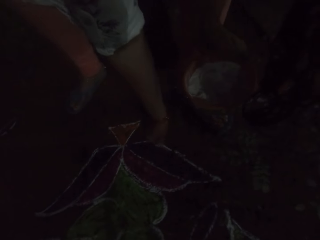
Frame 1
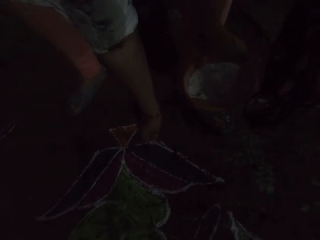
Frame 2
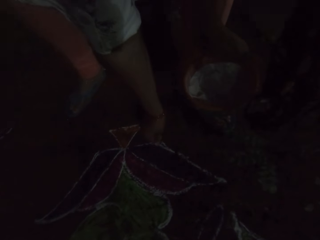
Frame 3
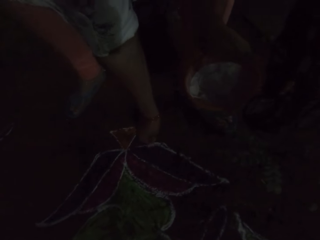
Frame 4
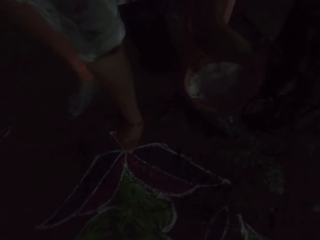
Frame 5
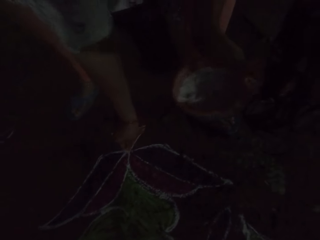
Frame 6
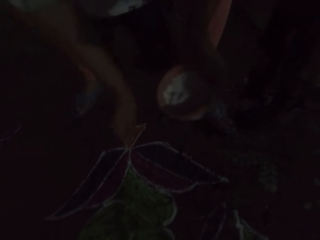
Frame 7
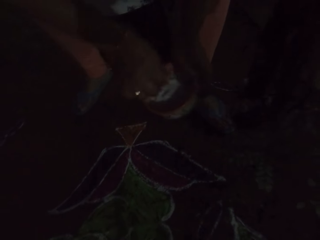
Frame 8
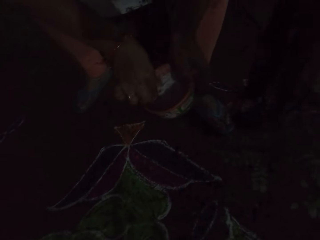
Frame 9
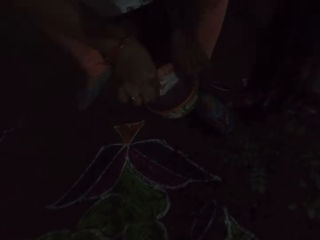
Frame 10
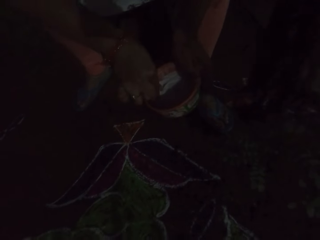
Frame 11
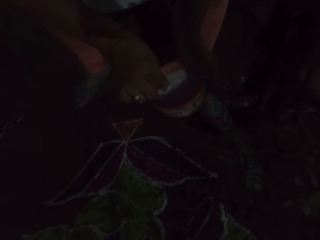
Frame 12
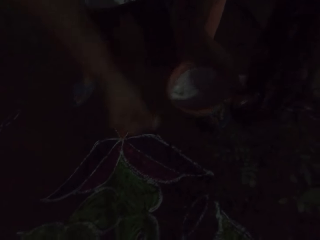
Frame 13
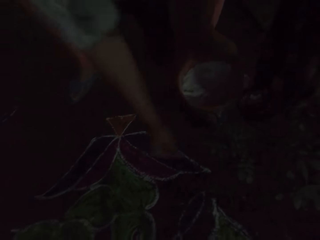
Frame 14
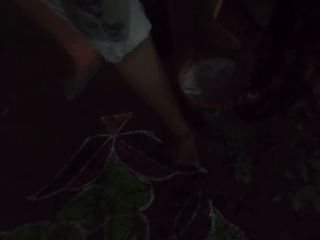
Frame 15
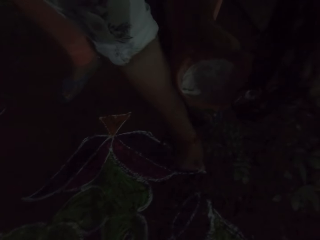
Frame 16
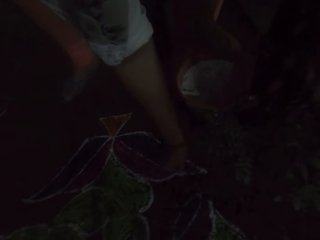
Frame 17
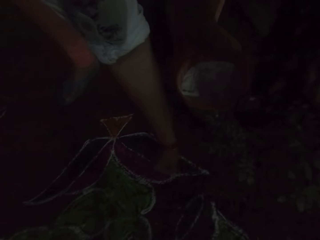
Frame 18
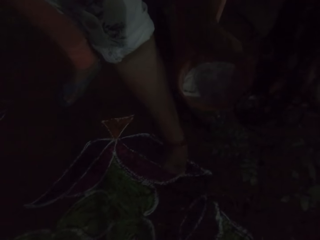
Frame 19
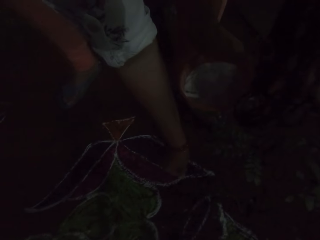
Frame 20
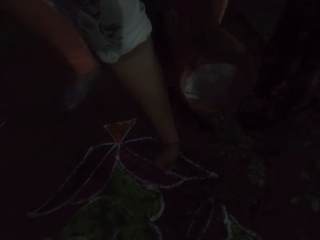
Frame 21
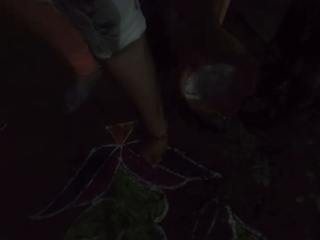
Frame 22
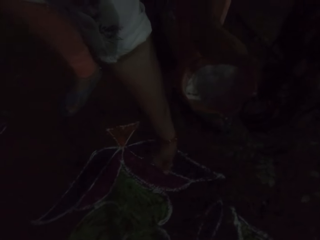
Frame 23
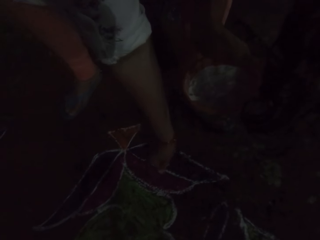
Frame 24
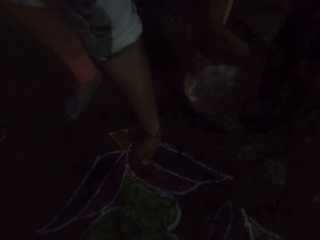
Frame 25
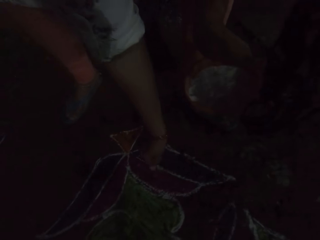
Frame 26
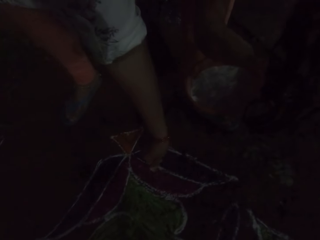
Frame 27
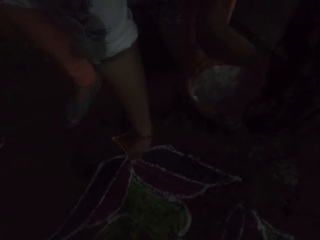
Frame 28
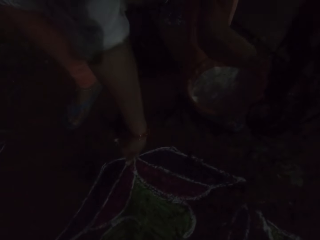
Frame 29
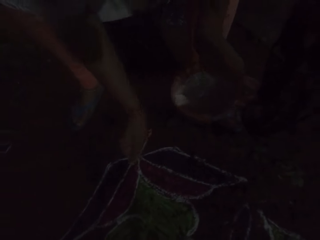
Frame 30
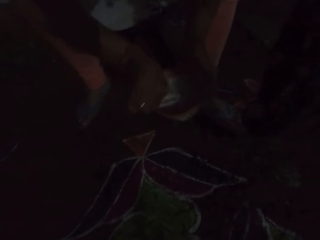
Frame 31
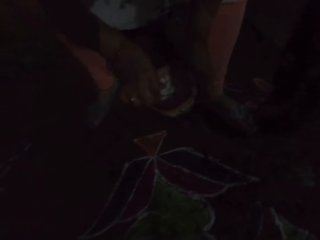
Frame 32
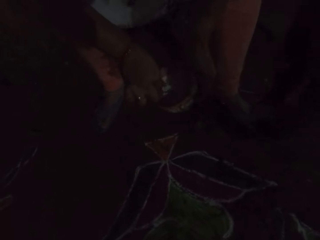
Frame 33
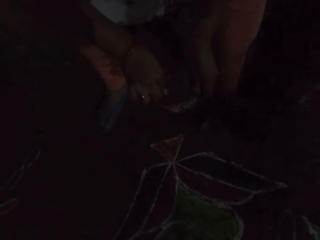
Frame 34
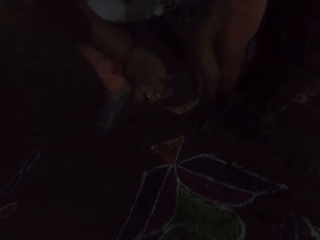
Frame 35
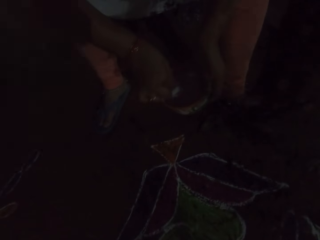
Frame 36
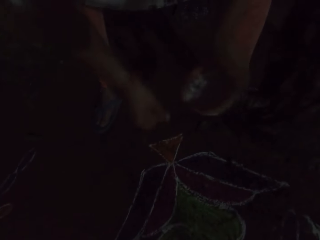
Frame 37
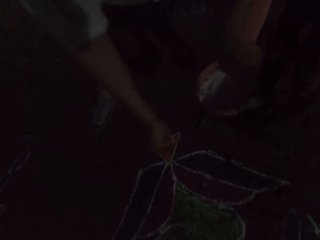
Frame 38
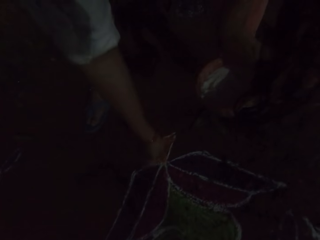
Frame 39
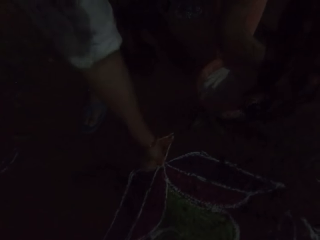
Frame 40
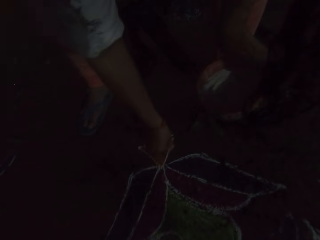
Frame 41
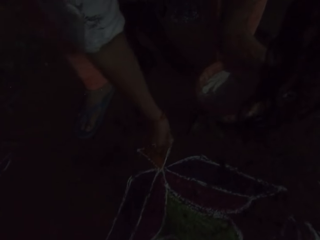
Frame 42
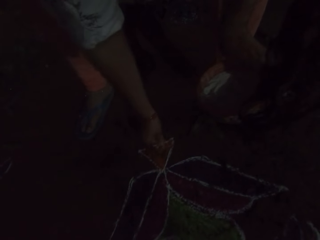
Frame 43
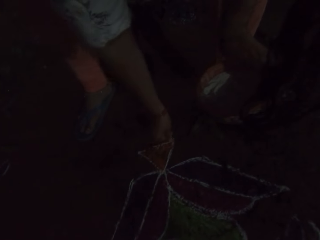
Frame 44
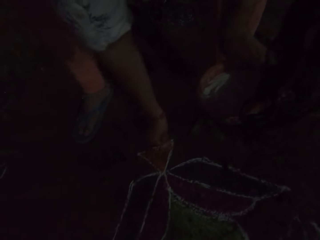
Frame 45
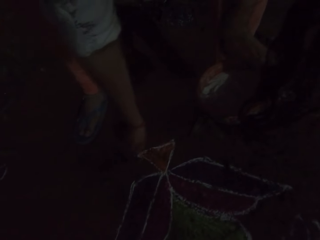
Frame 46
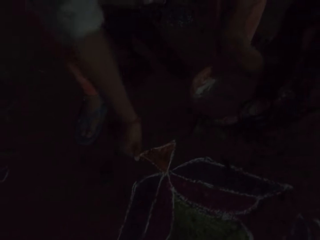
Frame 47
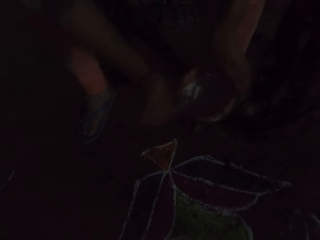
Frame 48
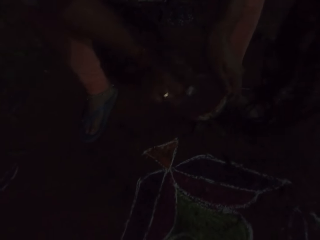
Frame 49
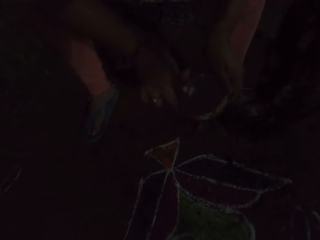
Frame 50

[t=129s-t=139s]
The camera wearer takes some Rangoli powder from the plate of Rangoli powder in her left hand with her right hand. She decorates the floor with the Rangoli powder in her right hand. She takes some Rangoli powder from the plate of Rangoli powder in her left hand with her right hand. She decorates the floor with the Rangoli powder in her right hand.

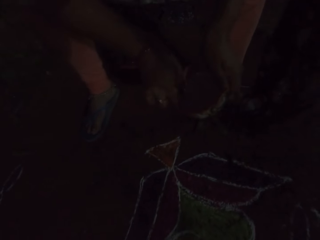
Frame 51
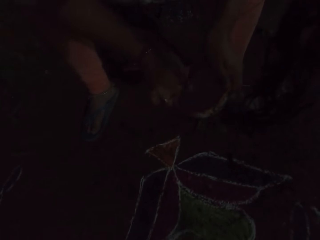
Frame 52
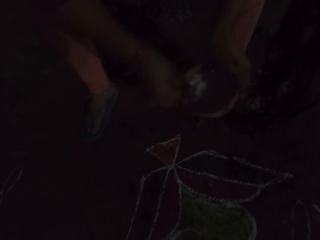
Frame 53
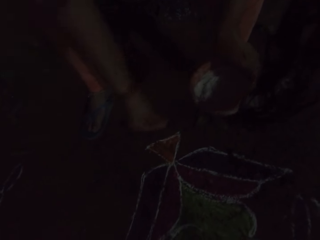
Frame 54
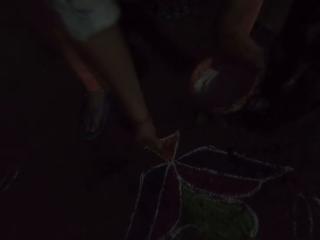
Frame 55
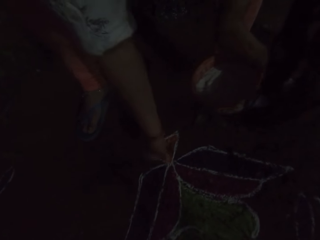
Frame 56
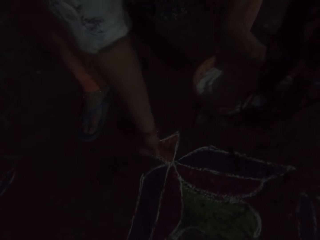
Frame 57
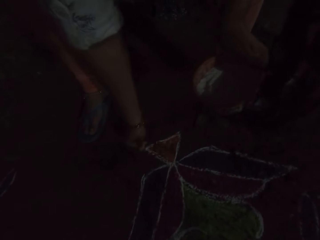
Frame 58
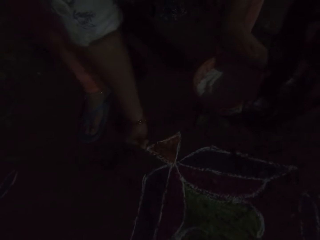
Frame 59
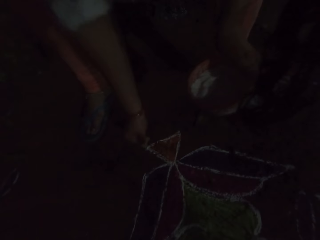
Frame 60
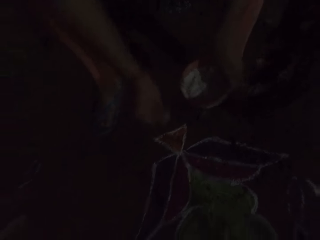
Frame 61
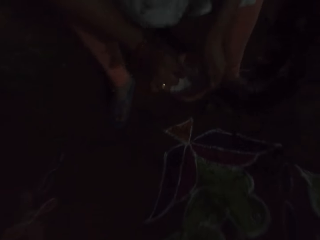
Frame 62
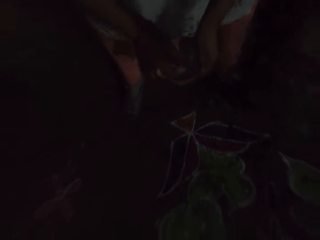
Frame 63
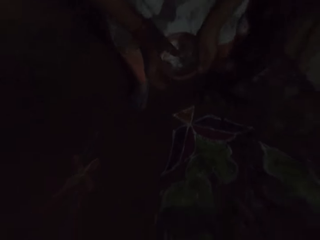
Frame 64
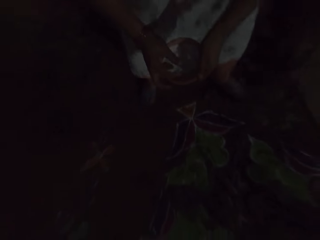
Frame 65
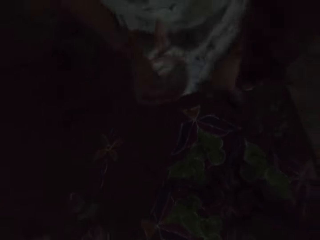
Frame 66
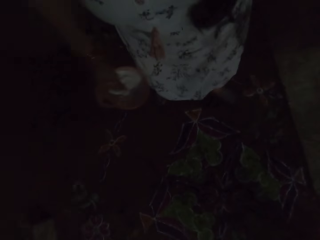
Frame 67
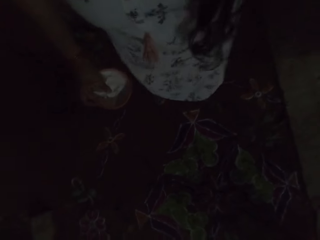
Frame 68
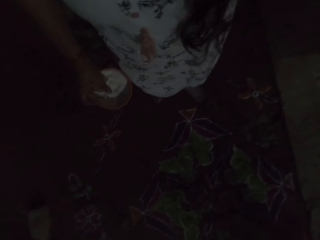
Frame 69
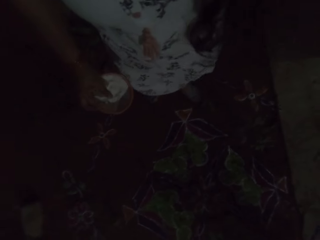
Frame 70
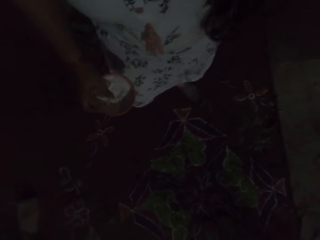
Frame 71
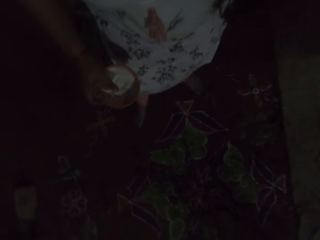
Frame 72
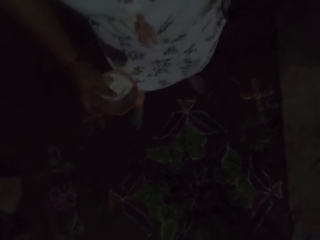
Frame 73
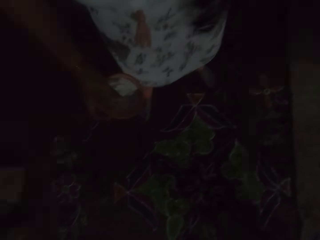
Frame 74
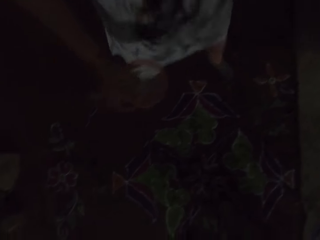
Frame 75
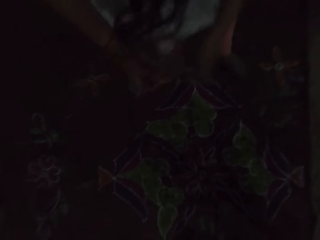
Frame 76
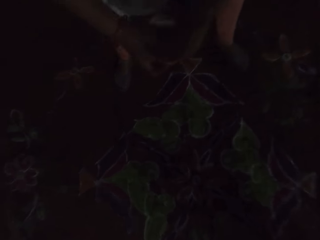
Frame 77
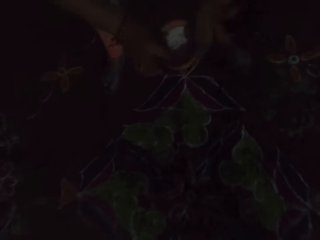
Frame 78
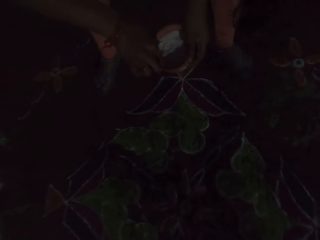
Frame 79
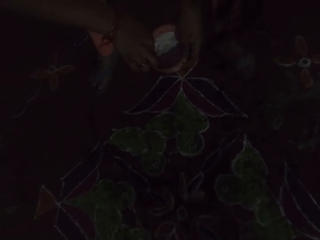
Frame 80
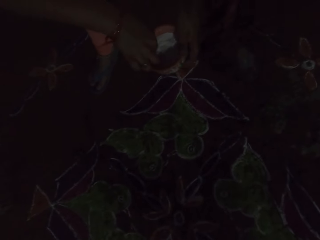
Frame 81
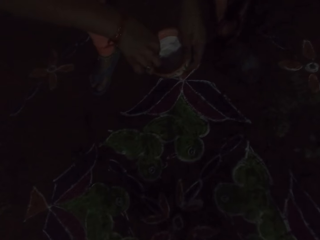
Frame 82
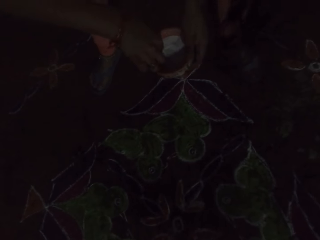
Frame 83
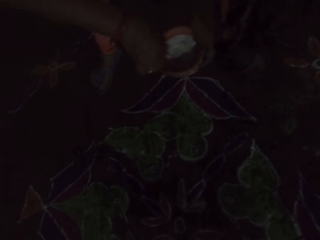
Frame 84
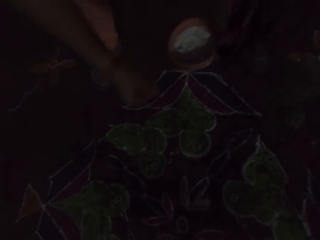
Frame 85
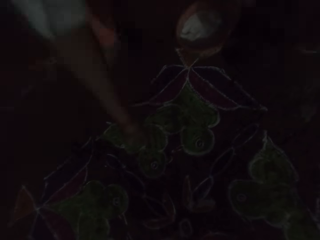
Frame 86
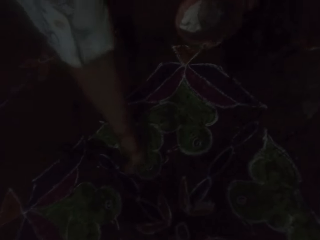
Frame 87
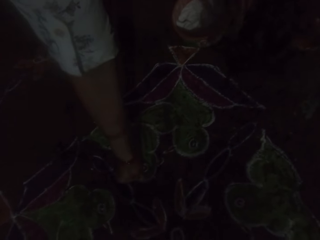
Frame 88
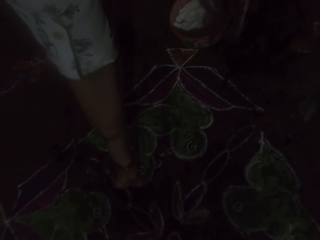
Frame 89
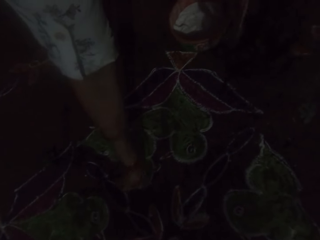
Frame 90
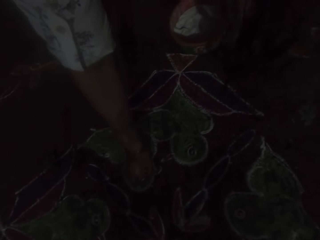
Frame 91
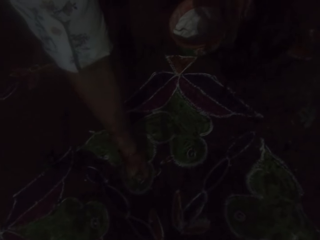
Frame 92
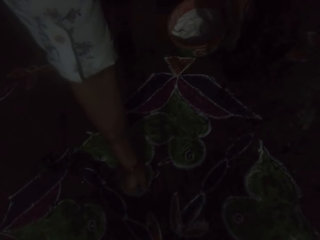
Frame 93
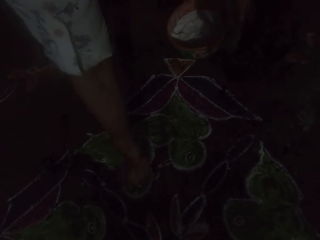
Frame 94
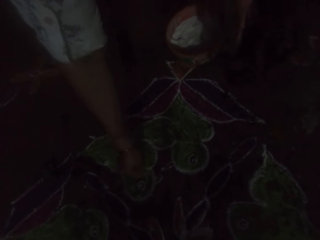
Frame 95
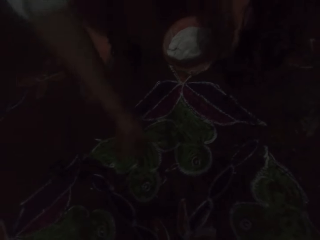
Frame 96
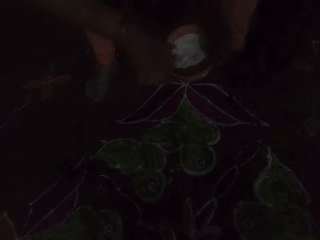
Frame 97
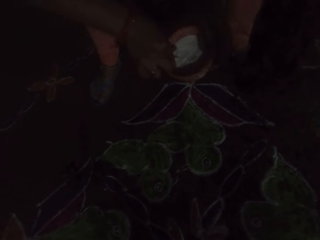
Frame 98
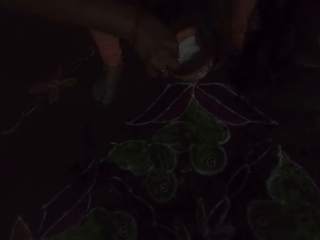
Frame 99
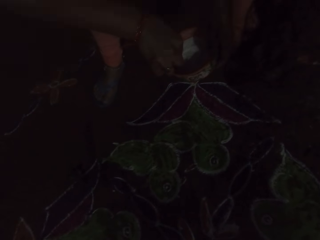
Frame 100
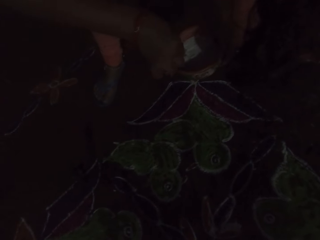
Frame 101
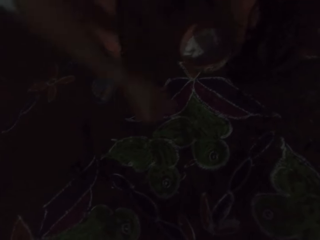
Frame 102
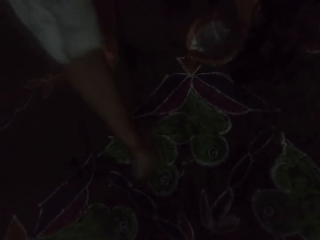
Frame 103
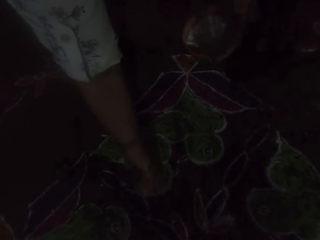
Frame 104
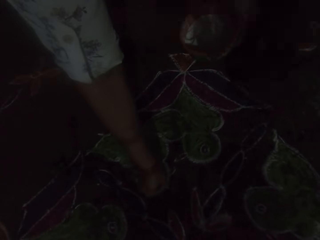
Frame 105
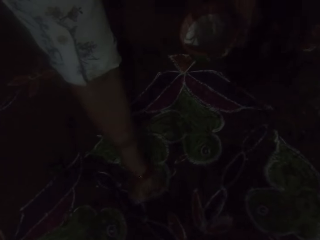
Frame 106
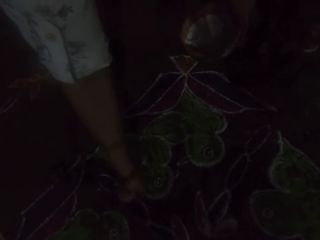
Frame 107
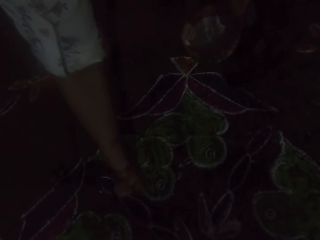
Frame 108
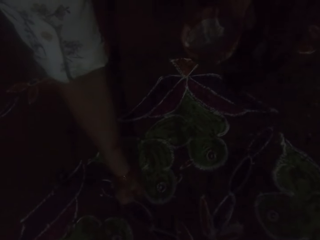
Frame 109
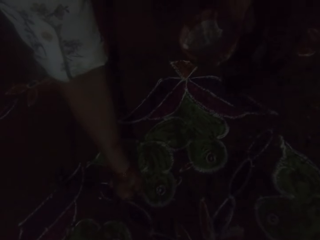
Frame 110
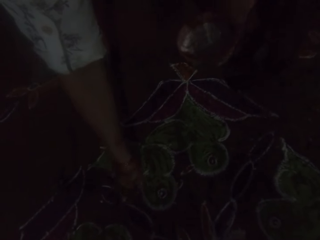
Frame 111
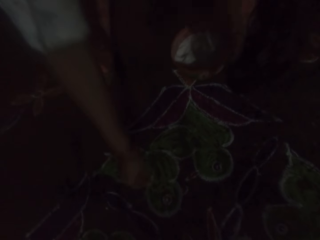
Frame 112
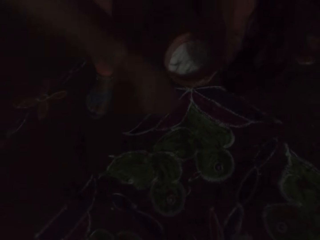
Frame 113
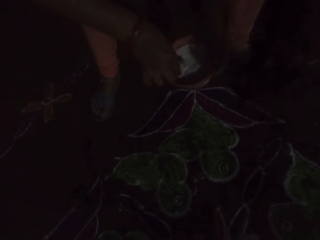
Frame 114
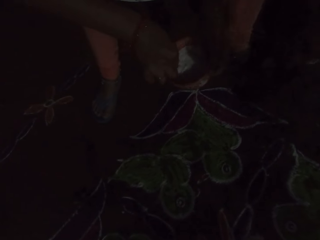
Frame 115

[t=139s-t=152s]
The camera wearer takes some Rangoli powder from the plate of Rangoli powder in her left hand with her right hand. She decorates the floor with the Rangoli powder in her right hand. She drops some Rangoli powder from her right hand into the plate of Rangoli powder in her left hand. She arises from the ground. She passes the plate of Rangoli powder from her left hand to her right hand. She bends towards the ground. She passes the plate of Rangoli powder from her right hand to her left hand. She takes some Rangoli powder from the plate of Rangoli powder in her left hand with her right hand. She decorates the floor with the Rangoli powder in her right hand. She takes some Rangoli powder from the plate of Rangoli powder in her left hand with her right hand. She decorates the floor with the Rangoli powder in her right hand.
